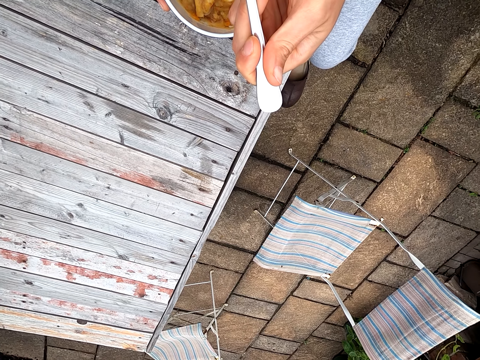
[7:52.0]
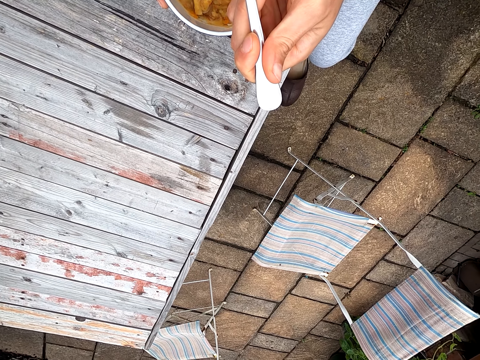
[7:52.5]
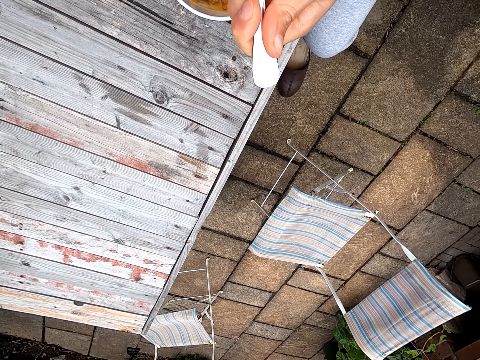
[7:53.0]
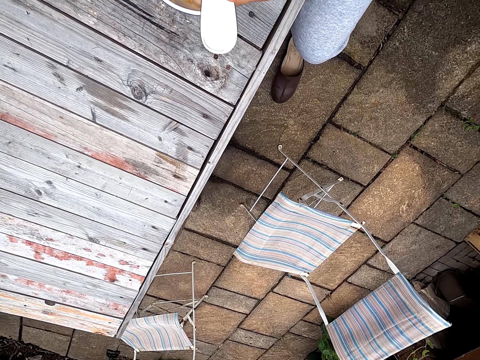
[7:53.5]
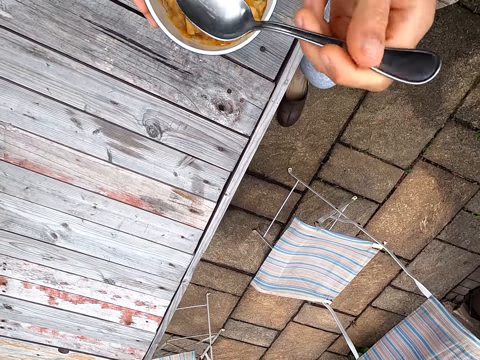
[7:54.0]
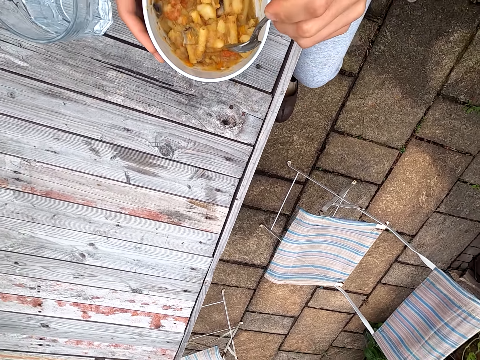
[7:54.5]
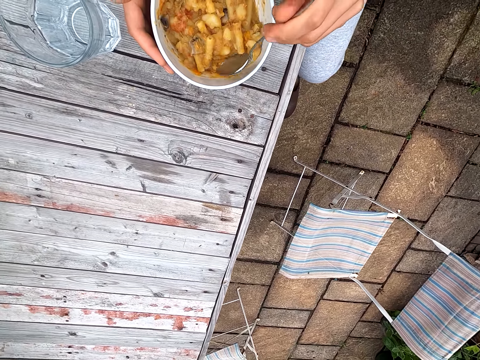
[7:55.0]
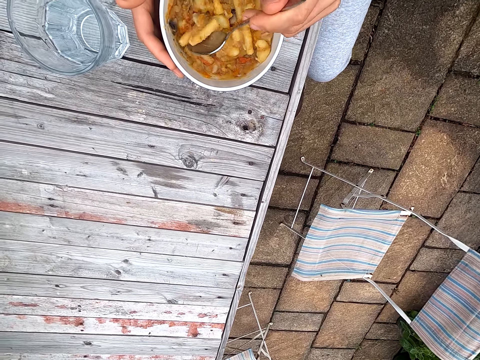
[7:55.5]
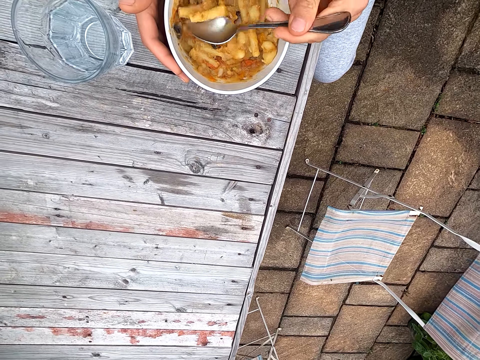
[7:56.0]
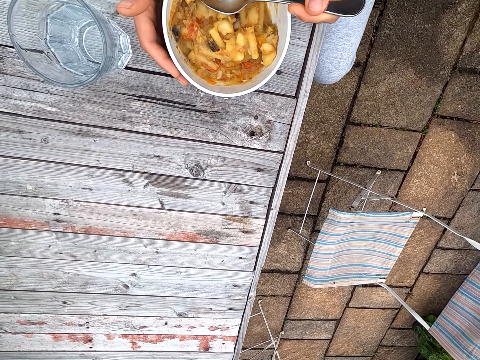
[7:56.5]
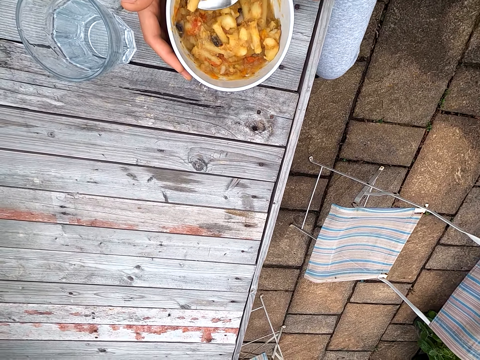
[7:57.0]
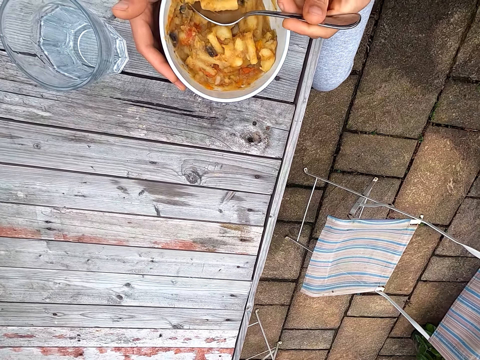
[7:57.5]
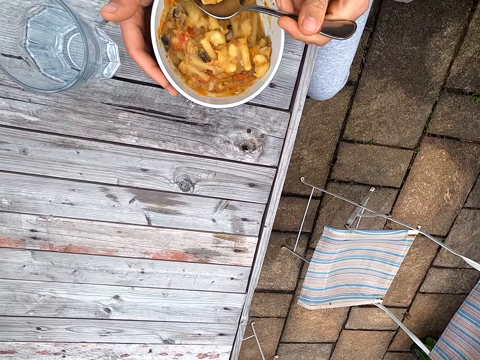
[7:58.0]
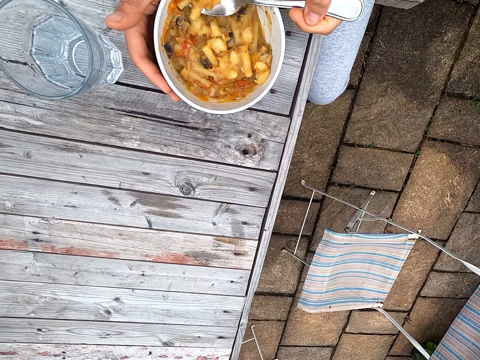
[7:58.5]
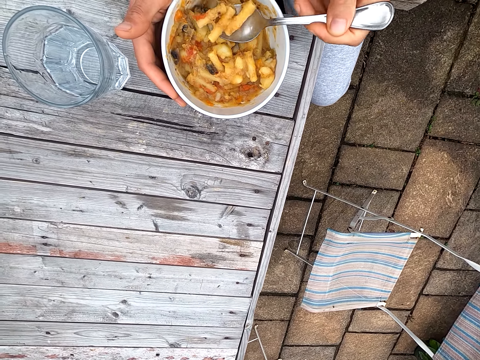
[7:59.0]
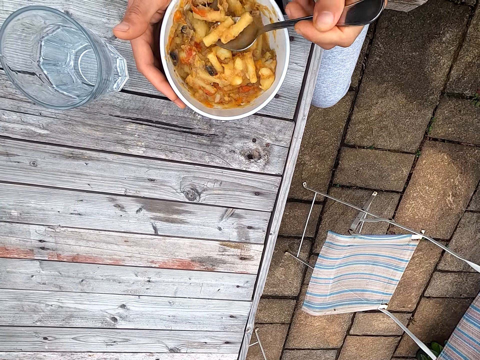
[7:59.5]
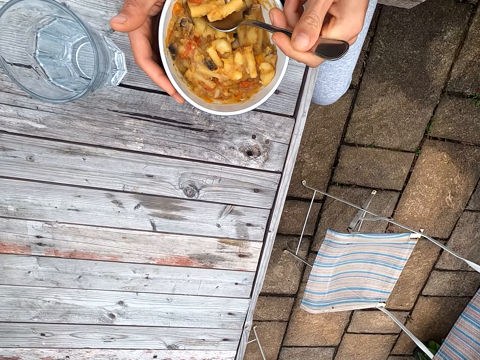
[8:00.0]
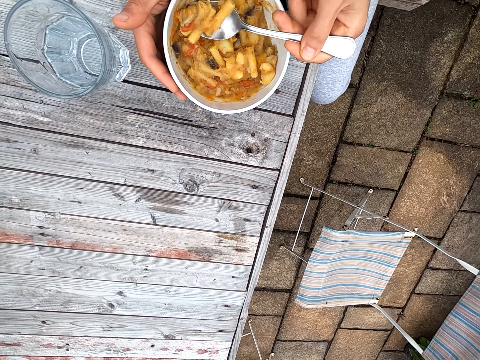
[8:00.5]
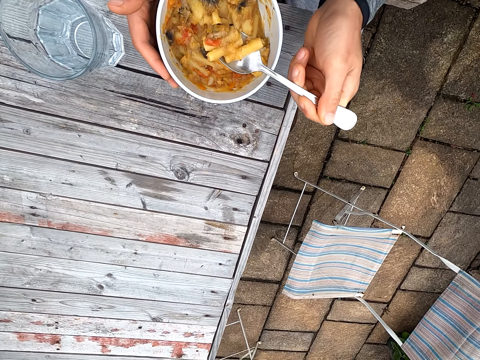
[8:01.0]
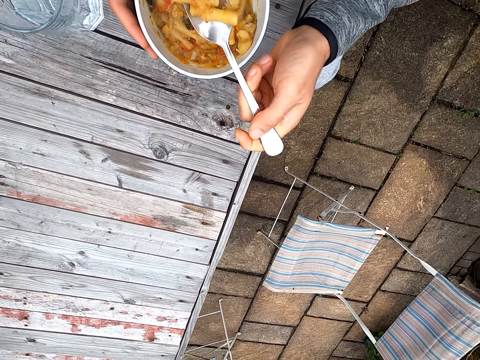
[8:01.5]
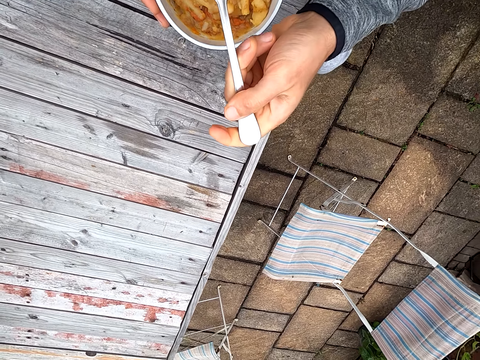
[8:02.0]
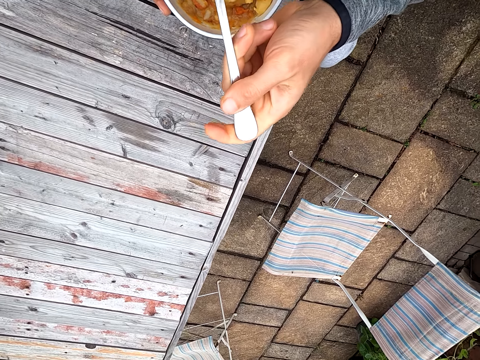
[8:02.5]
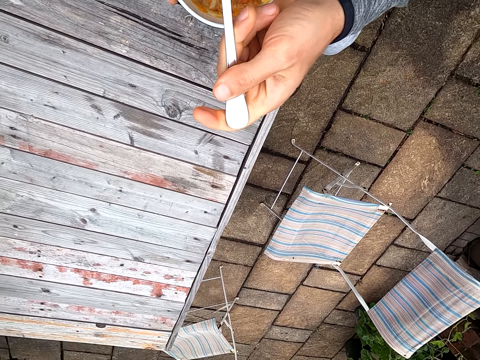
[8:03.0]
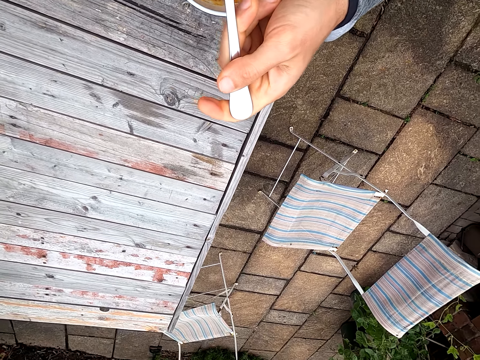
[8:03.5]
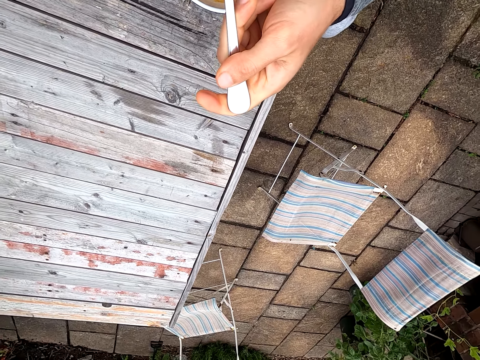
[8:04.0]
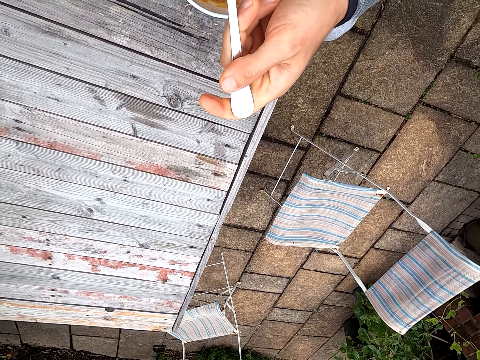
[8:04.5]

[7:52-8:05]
The camera wearer eats pasta. They move food. They scoop the pasta or food on a spoon. They scoop the food again. They blow the pasta on the spoon. They move the food towards the mouth.

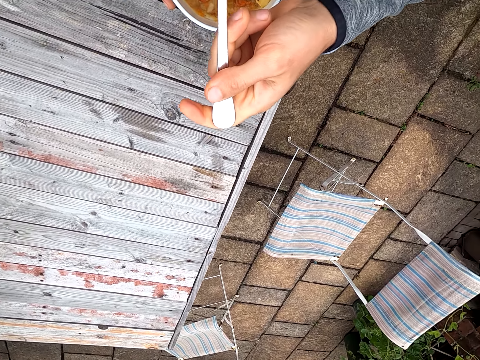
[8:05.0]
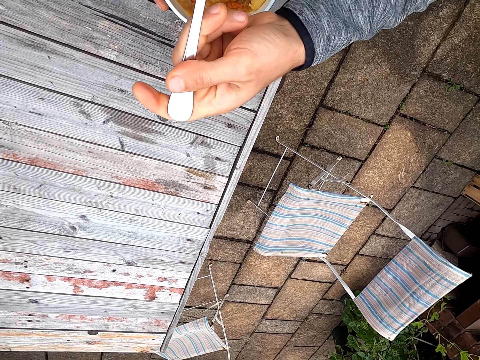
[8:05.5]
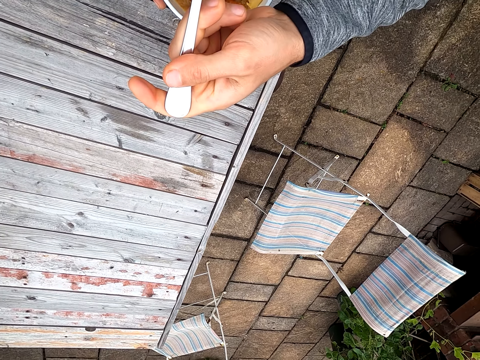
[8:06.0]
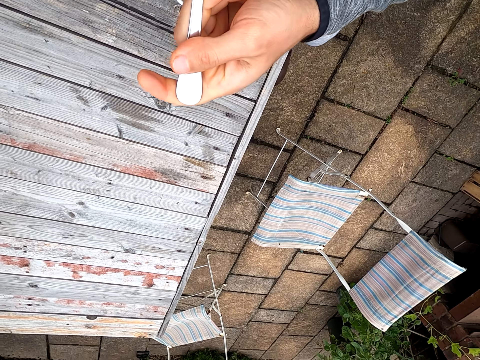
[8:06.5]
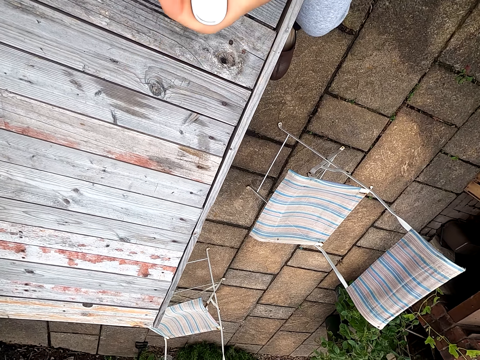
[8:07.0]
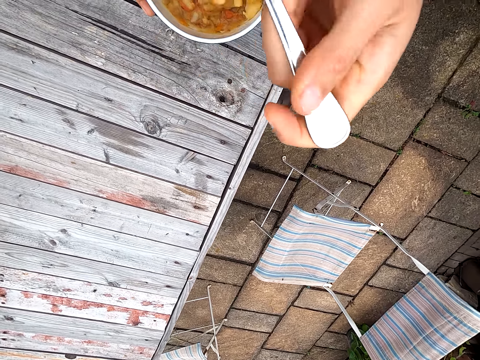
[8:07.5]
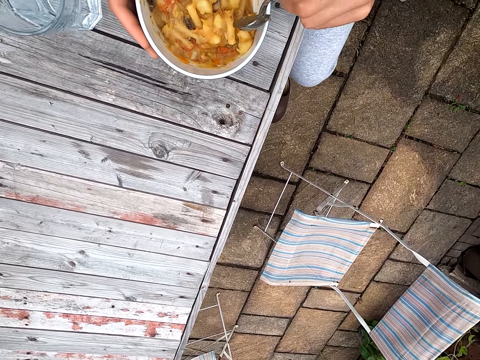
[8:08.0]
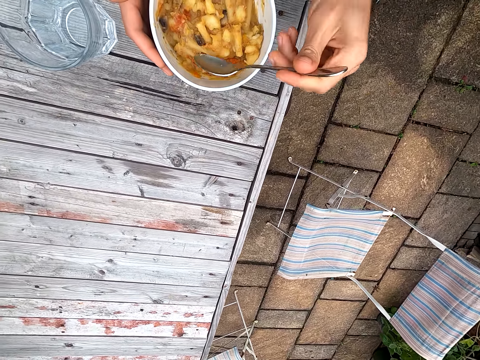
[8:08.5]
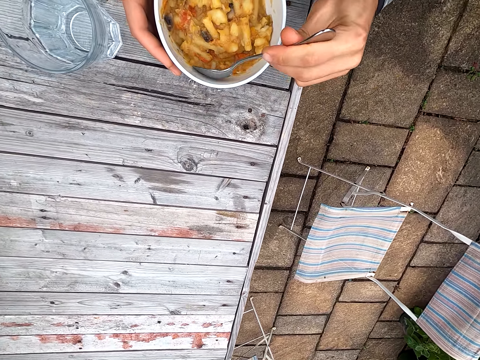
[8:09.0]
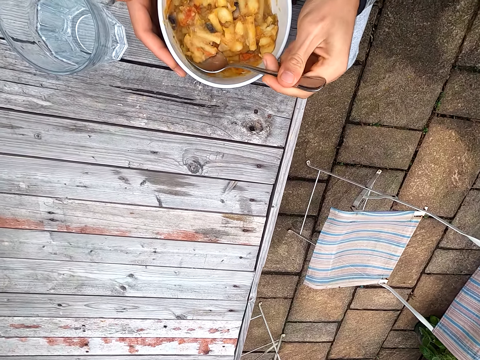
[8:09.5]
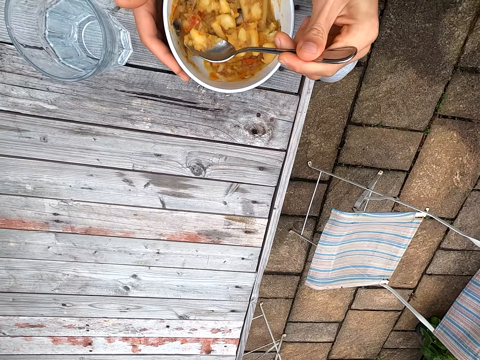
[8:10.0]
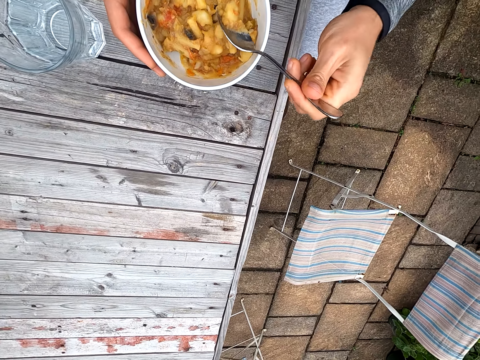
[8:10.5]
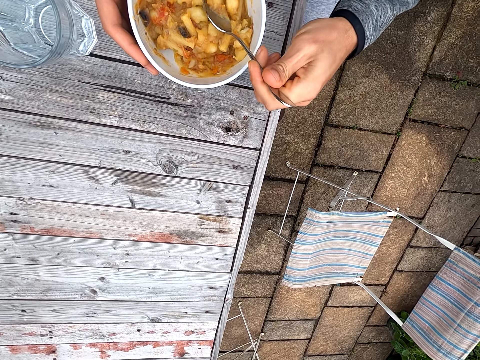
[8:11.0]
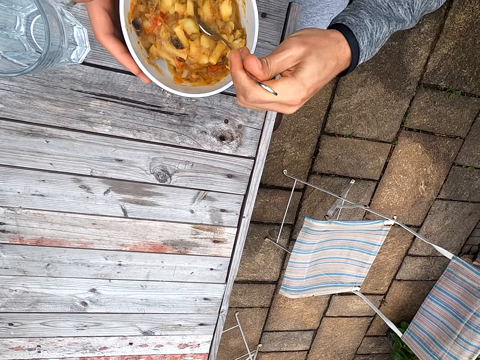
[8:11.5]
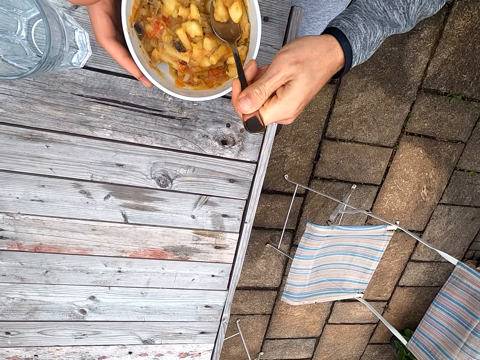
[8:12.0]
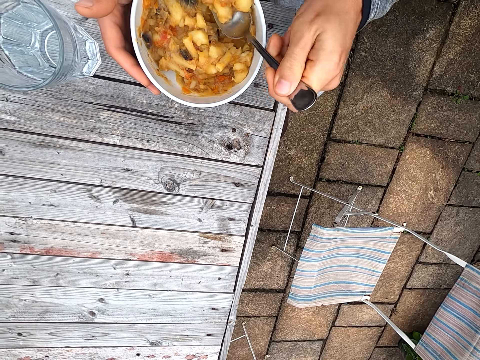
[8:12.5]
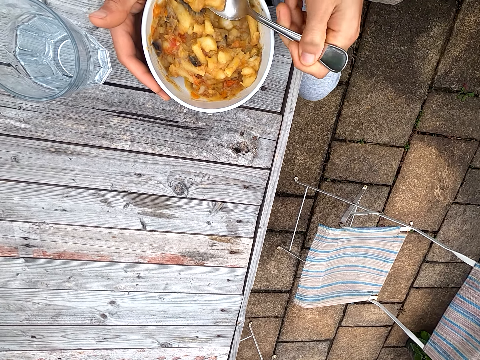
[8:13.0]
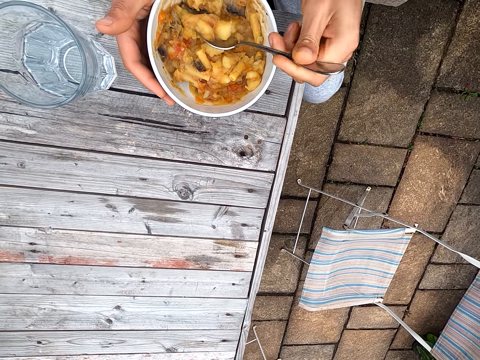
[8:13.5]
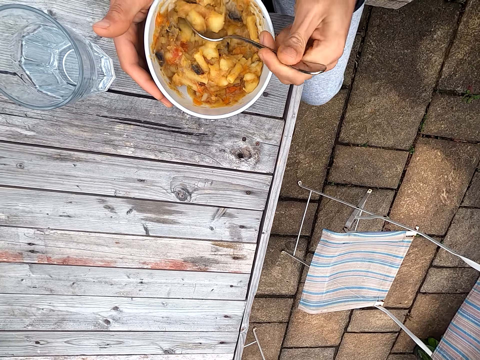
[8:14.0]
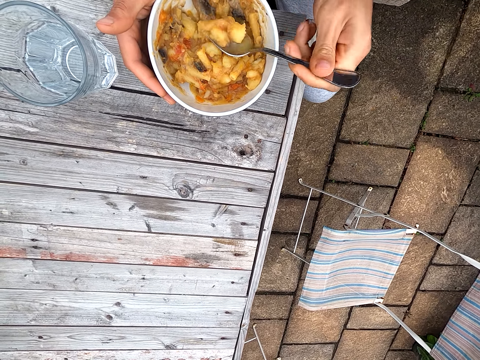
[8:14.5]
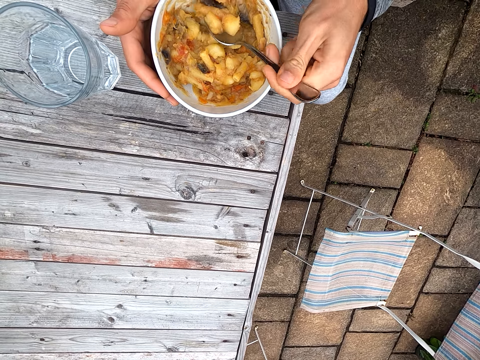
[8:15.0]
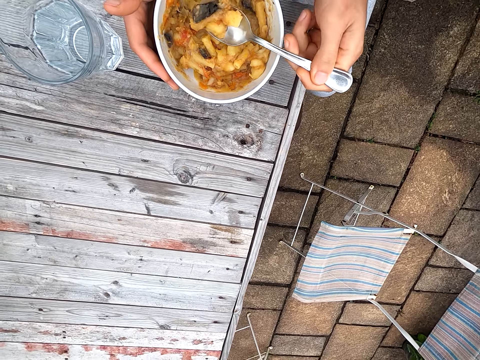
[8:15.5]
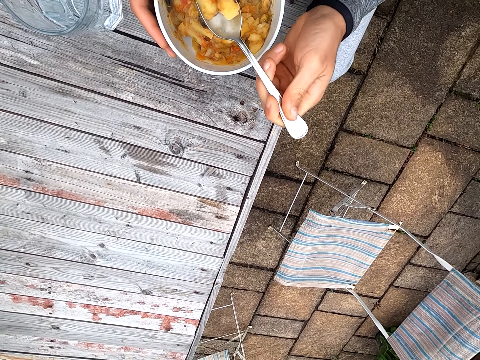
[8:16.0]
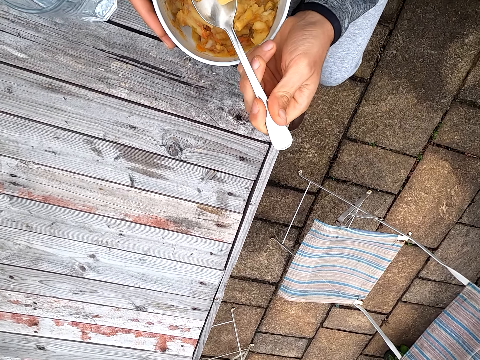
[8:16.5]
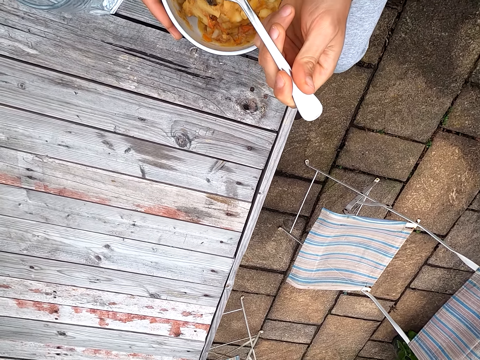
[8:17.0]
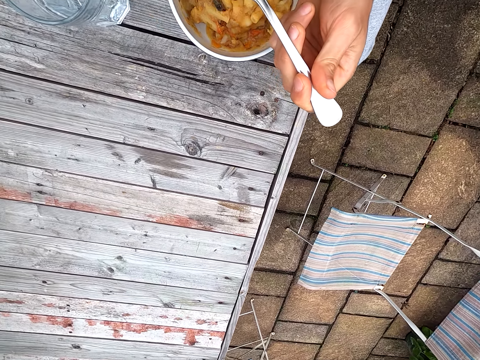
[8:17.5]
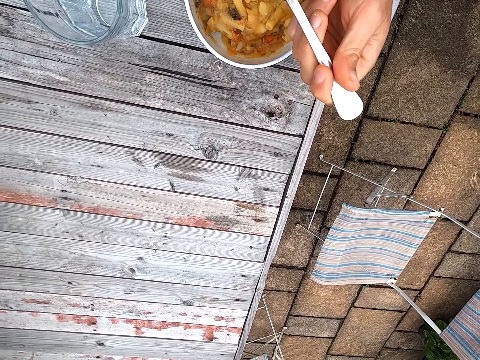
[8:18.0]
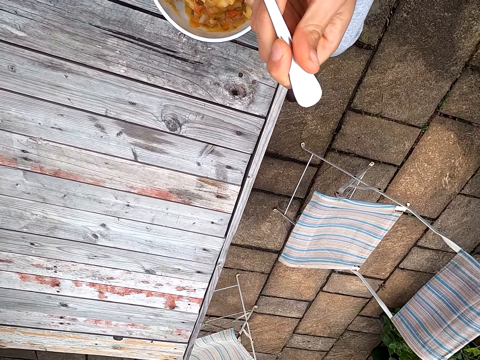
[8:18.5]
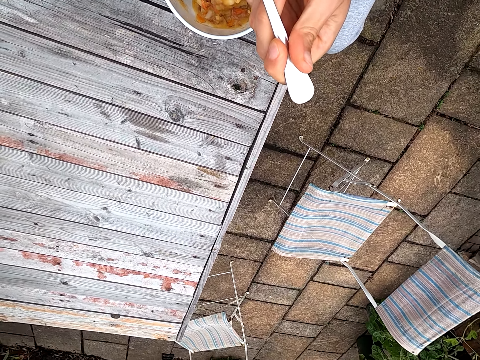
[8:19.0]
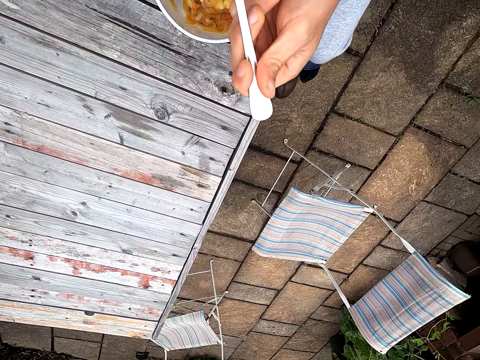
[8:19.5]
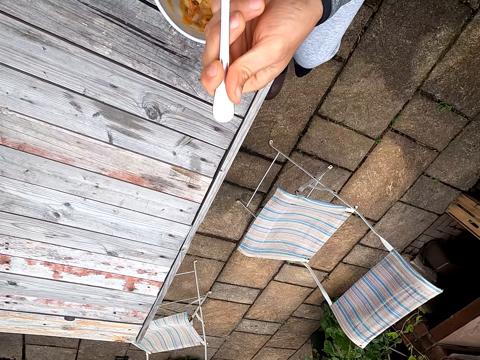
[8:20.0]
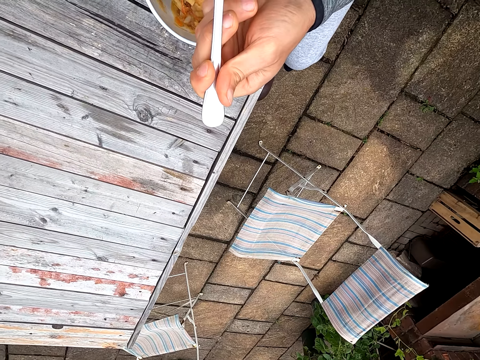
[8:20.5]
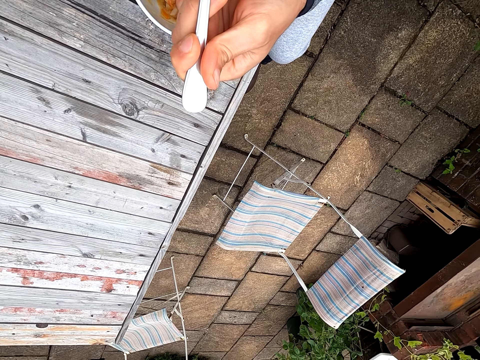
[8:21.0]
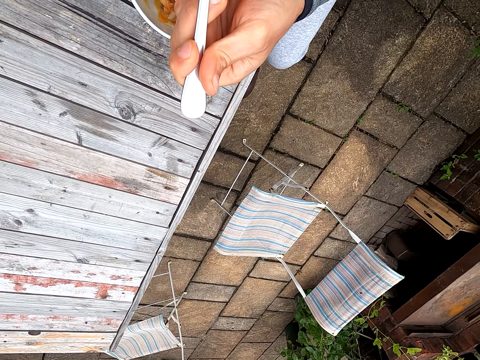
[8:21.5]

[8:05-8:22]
The camera wearer eats pasta. They scoop pasta on a spoon. They scoop food. They scoop food again. They move the food towards the mouth. They blow the pasta on the spoon.
